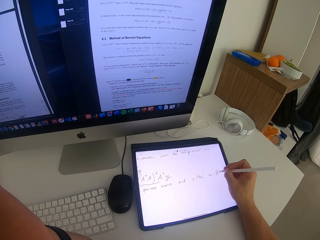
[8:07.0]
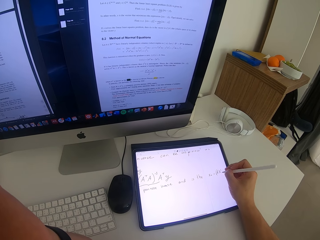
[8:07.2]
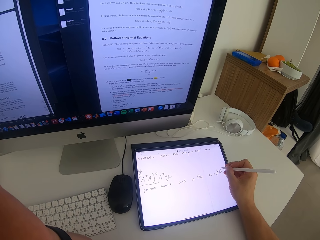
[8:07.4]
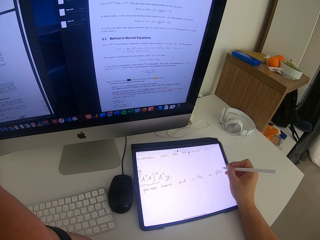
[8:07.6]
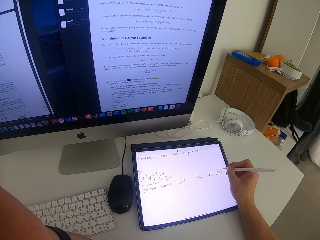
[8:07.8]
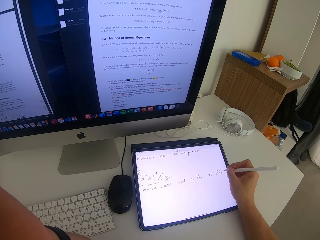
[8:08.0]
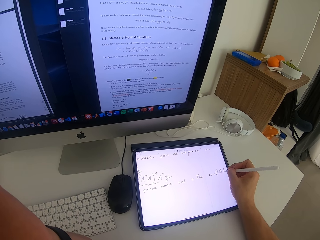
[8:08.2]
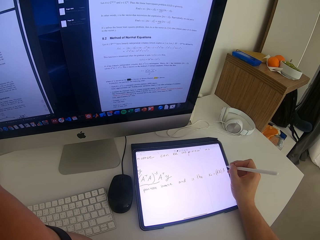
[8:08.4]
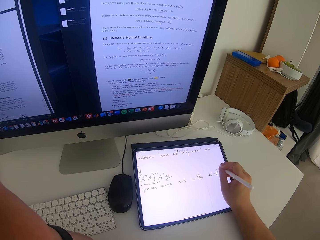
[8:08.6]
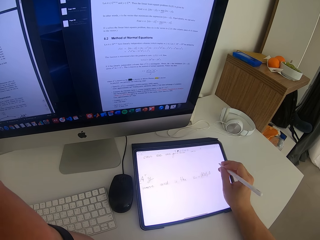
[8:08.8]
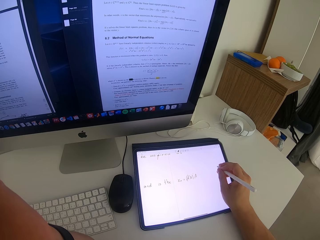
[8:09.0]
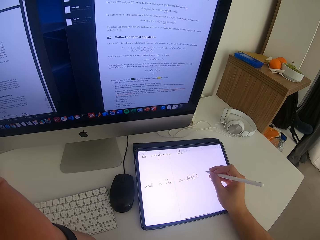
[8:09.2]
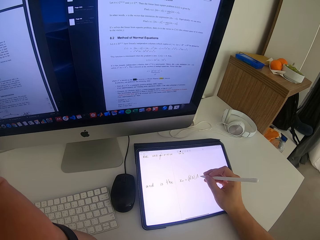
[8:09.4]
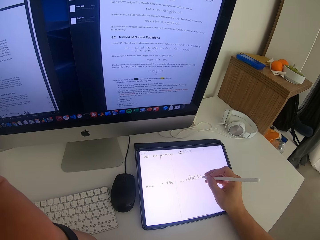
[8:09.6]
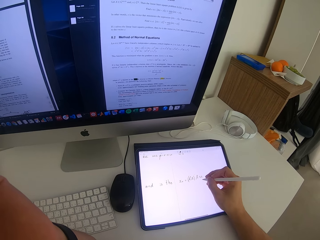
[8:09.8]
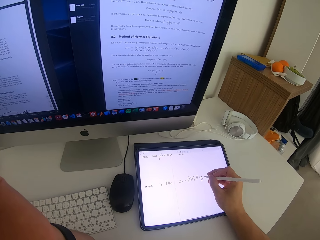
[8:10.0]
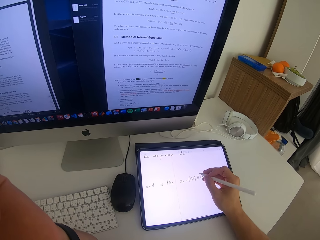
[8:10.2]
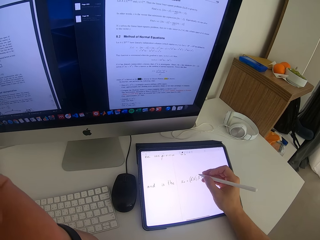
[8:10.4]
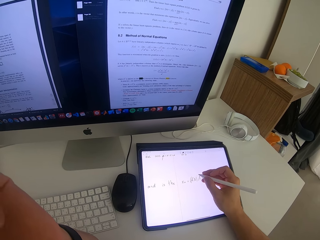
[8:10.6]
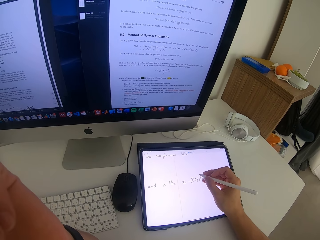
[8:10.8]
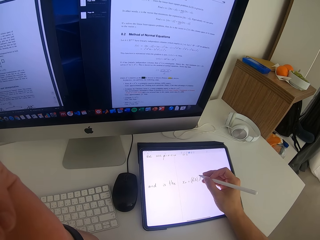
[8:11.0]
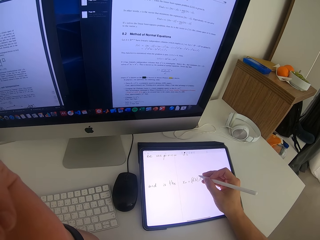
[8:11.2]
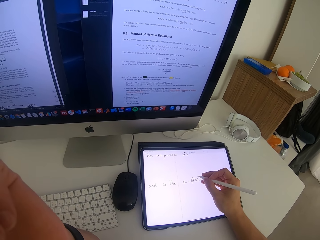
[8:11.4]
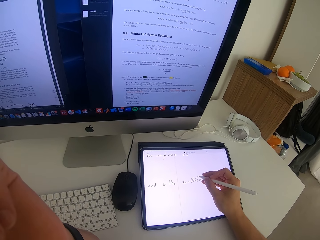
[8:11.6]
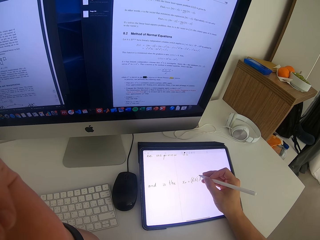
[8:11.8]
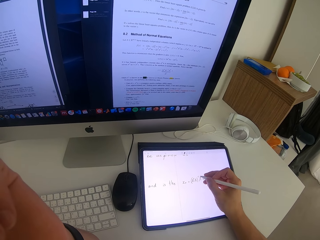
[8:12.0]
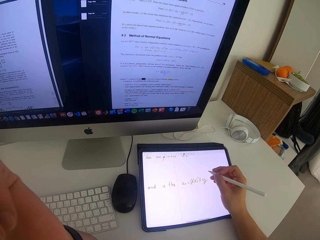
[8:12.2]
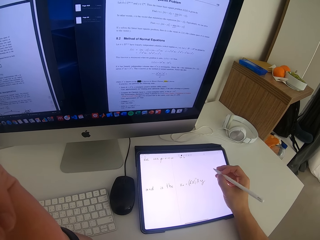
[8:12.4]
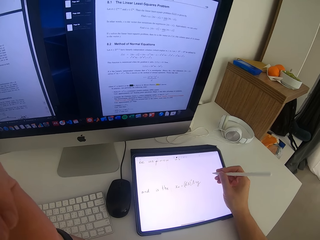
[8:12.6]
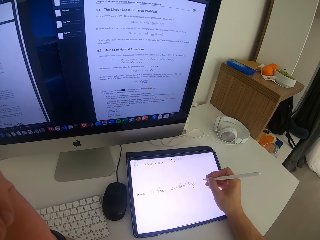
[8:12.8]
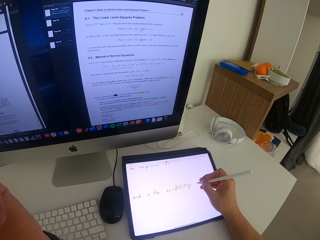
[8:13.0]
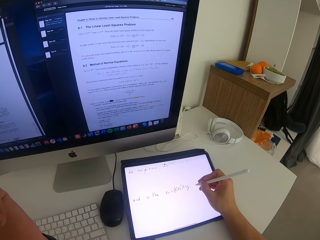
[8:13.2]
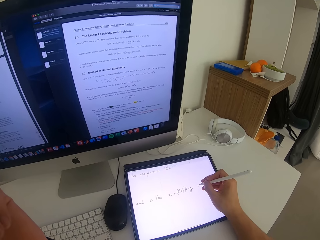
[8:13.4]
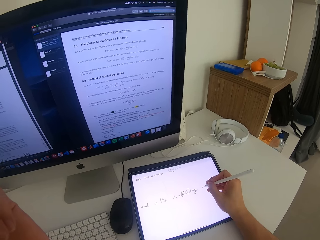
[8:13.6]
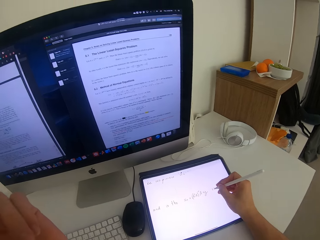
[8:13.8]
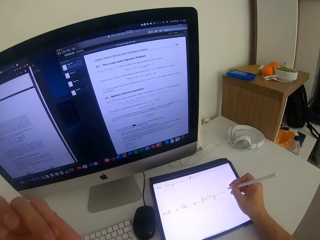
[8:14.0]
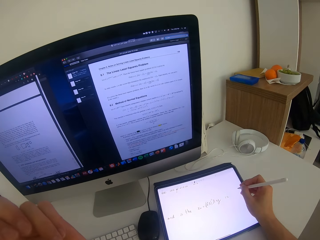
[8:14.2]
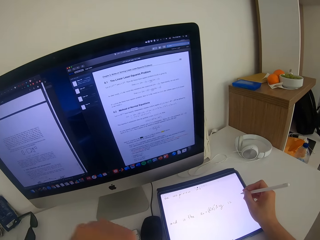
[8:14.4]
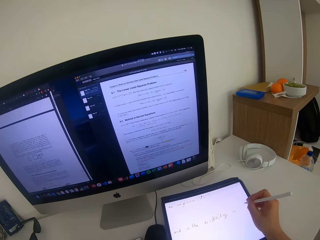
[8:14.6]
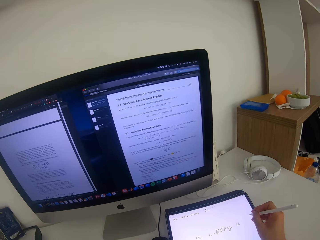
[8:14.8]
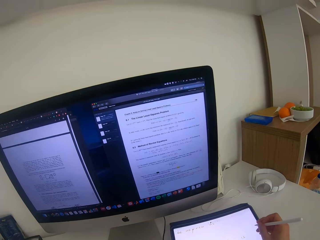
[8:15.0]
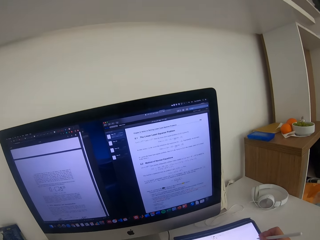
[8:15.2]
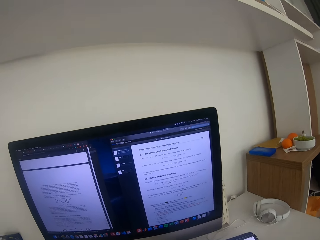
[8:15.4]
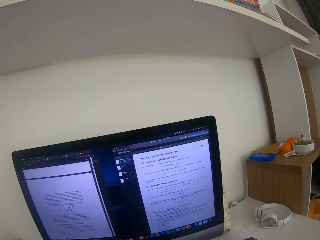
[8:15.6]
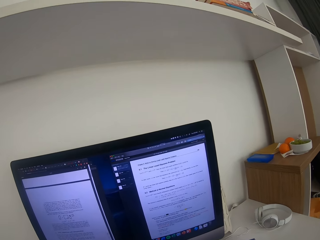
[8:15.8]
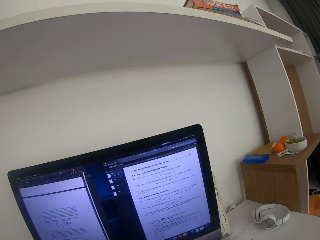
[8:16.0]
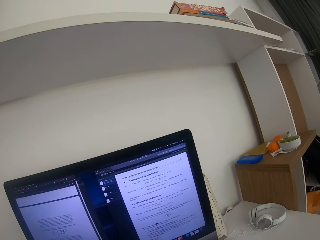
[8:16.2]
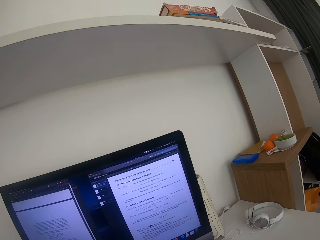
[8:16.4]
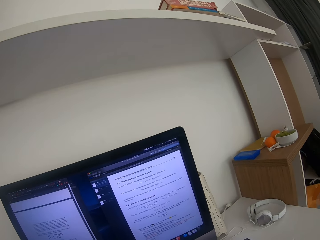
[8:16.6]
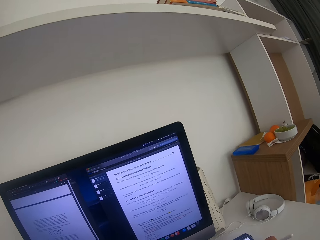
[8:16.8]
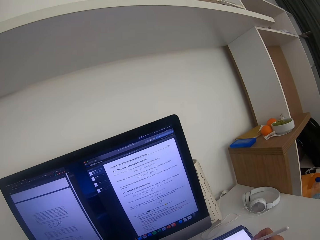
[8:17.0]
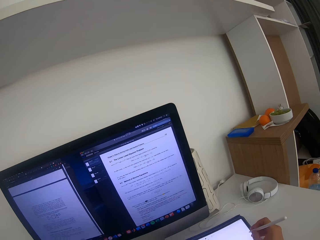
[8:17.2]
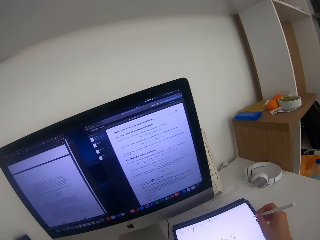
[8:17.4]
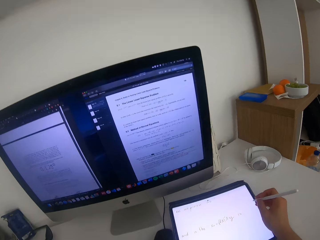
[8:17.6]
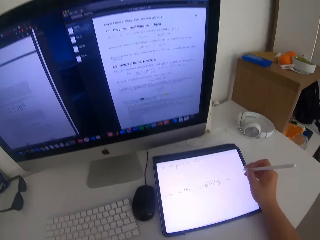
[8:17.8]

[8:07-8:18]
The camera wearer scrolls the screen of the tablet. They write on the screen of the tablet. They look around.

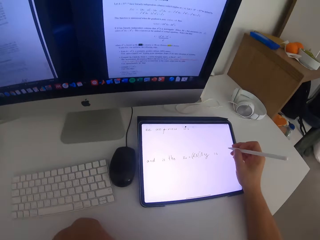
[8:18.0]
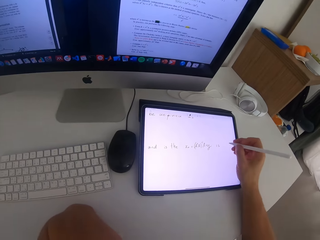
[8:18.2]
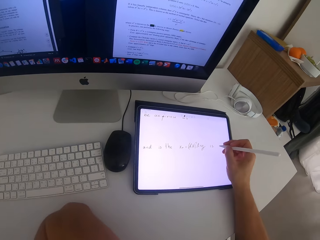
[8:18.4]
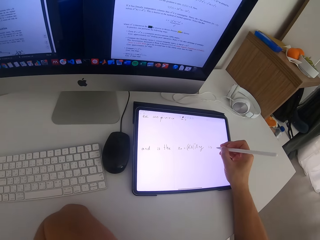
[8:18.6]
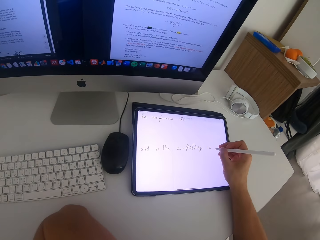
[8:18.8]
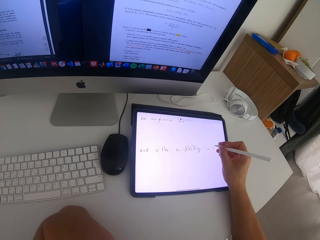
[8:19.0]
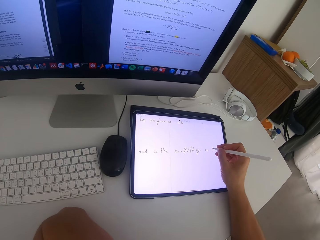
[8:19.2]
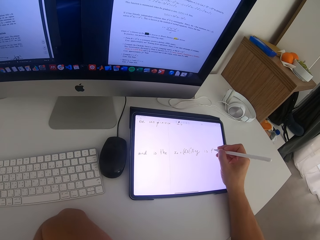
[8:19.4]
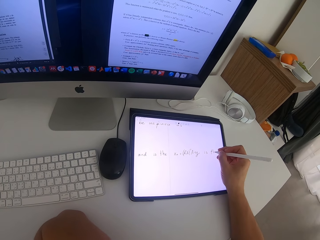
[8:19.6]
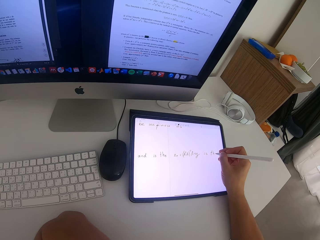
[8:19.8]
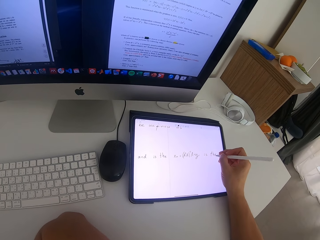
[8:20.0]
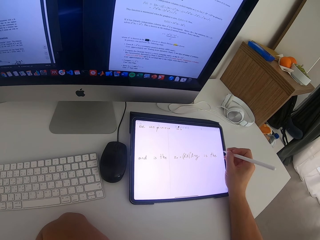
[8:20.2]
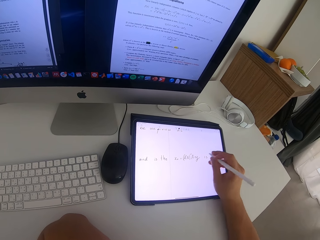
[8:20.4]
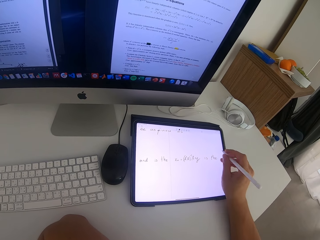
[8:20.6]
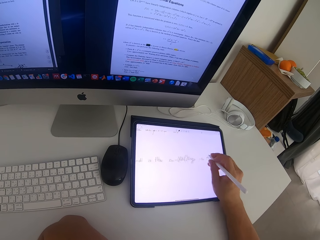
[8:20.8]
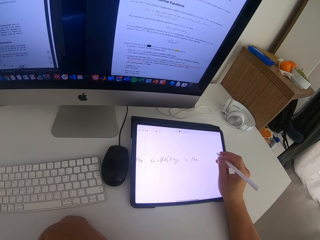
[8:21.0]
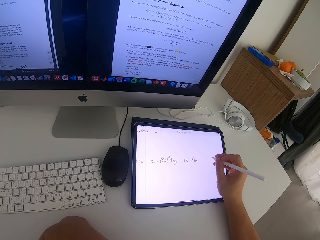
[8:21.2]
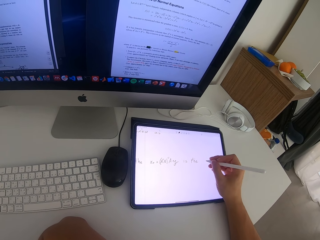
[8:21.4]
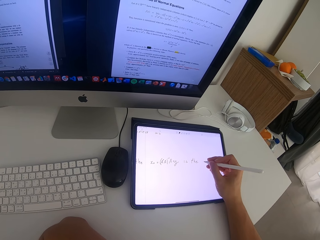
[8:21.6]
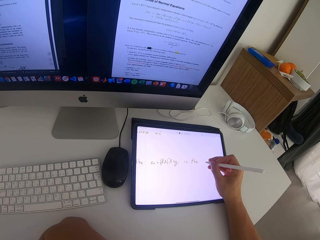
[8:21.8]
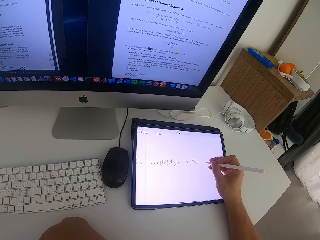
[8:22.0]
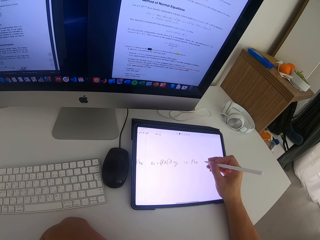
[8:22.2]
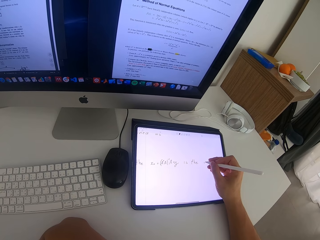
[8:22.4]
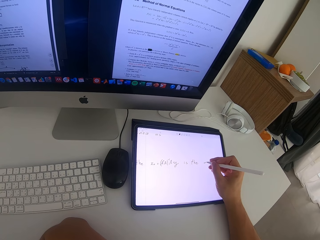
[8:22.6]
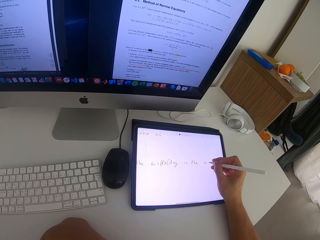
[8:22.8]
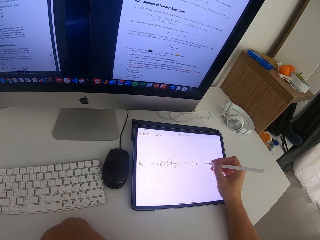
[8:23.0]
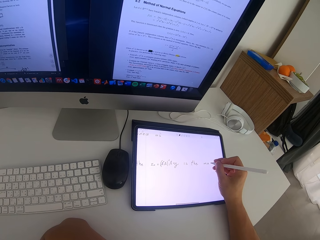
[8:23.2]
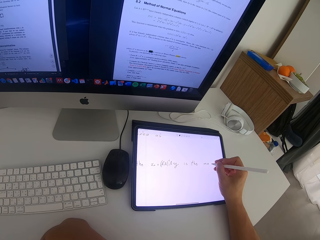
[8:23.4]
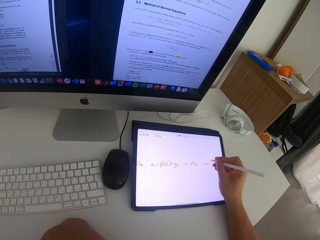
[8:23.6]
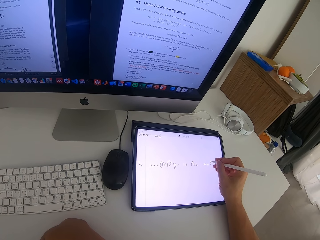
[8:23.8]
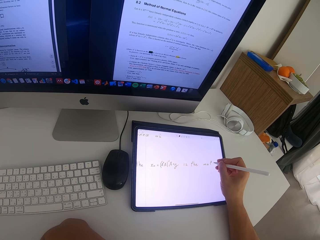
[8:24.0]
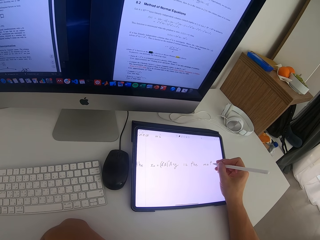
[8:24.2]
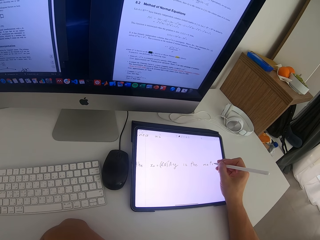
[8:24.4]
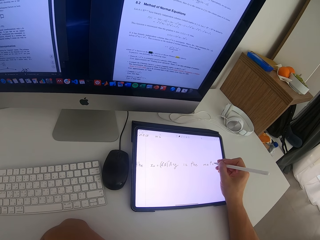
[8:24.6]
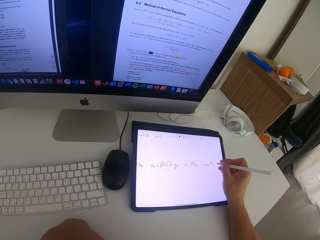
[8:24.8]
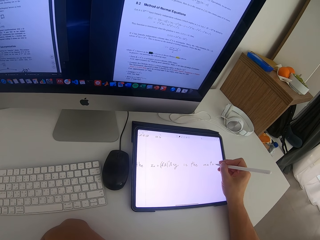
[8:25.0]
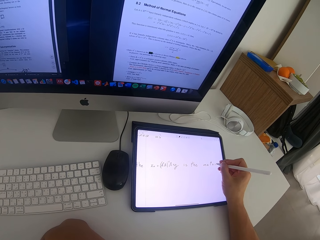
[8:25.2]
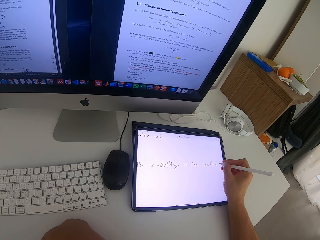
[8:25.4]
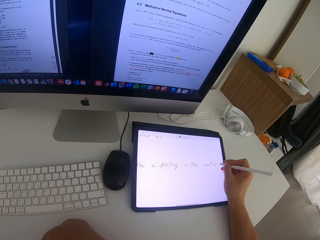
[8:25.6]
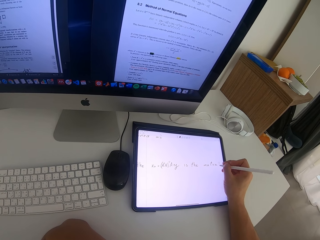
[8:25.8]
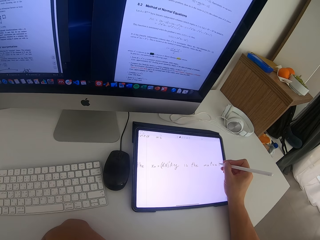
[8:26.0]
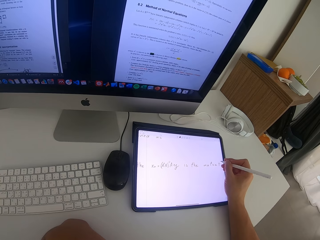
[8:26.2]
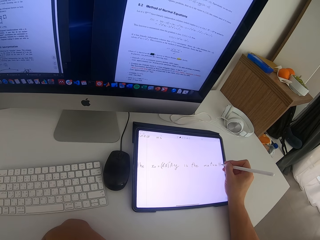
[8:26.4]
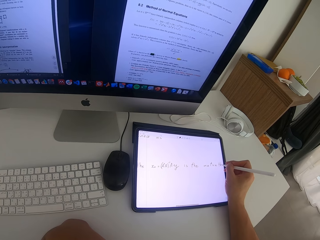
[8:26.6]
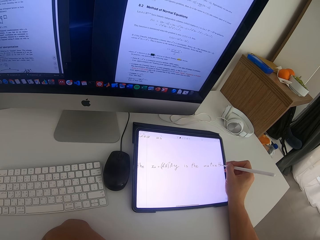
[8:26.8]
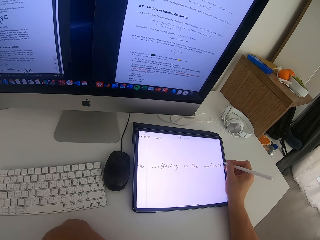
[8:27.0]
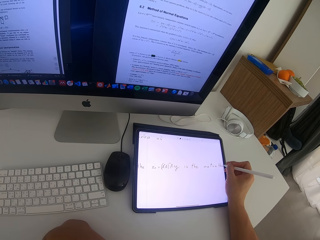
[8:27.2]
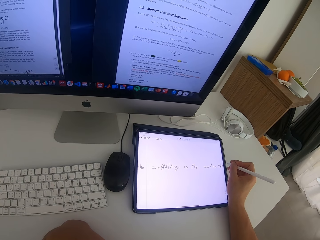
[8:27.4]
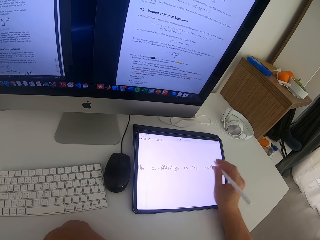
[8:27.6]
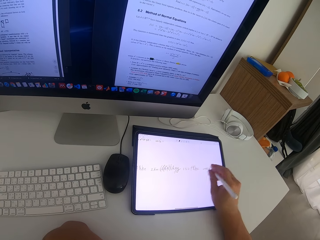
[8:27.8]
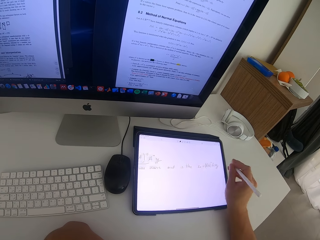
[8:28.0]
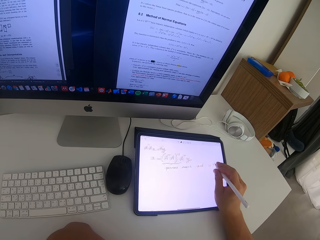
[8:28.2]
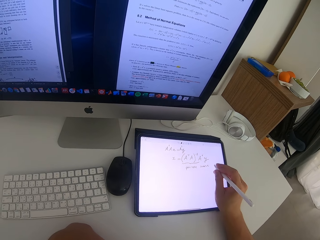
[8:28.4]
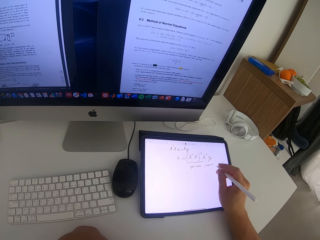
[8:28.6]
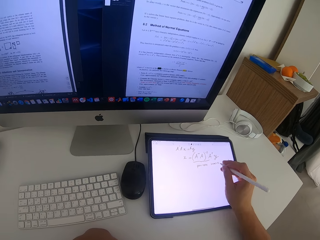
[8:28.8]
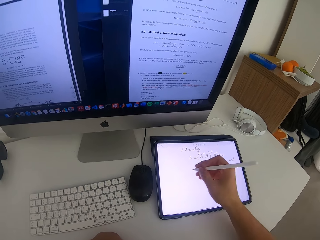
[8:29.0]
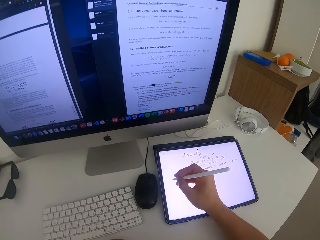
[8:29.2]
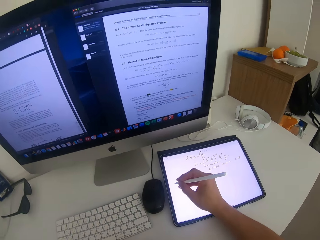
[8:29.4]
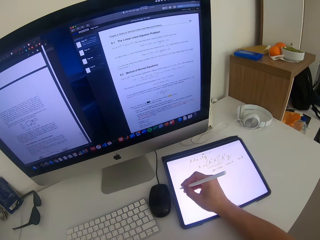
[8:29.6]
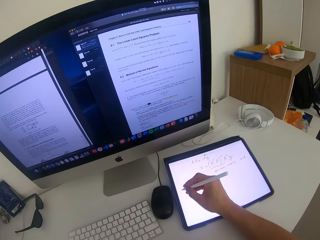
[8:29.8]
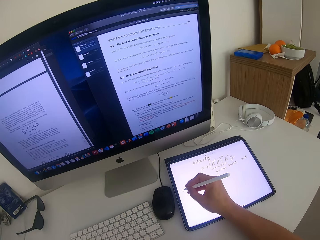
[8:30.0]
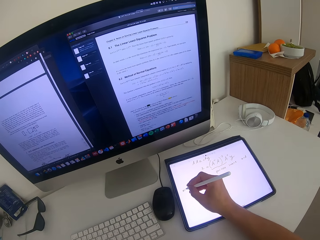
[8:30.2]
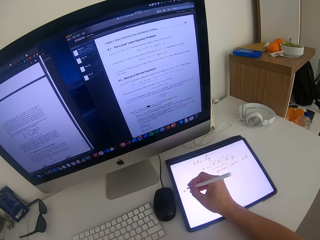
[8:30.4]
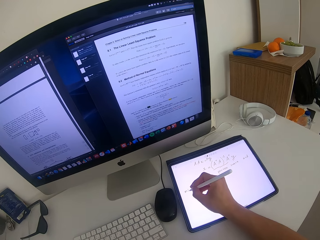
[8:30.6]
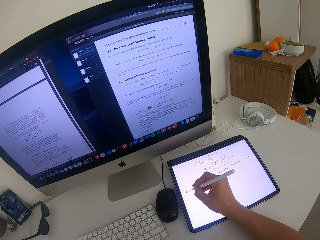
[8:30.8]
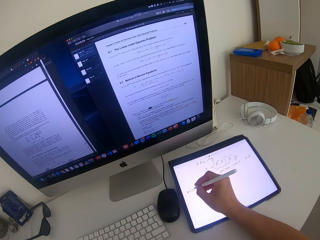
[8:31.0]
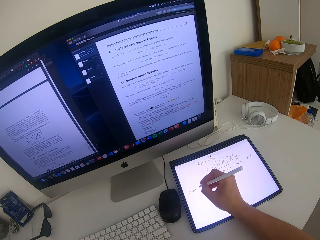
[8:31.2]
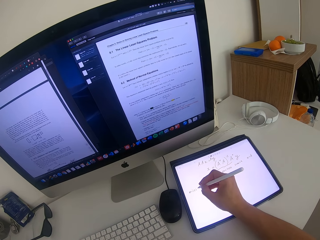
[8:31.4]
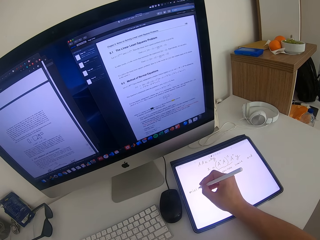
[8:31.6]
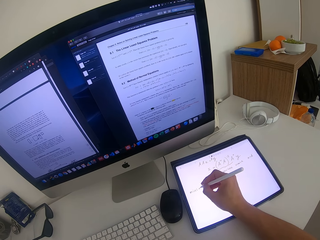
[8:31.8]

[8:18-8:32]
The camera wearer writes on the screen of the tablet. They scroll the screen of the tablet. They write on the screen of the tablet. They scroll the screen of the tablet. They write on the screen of the tablet.
